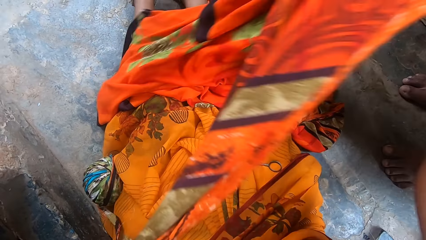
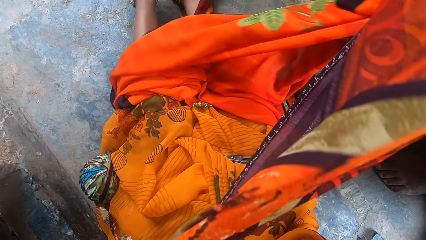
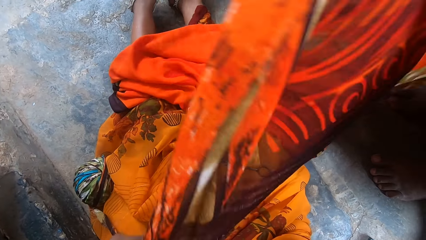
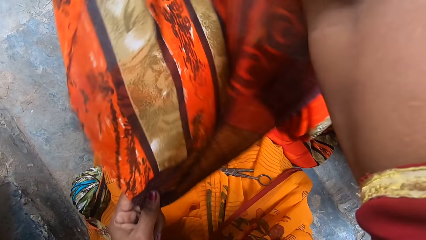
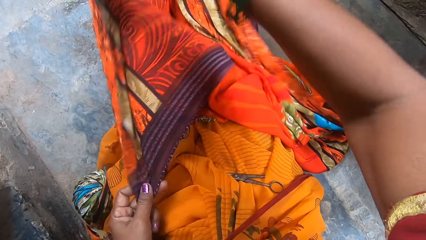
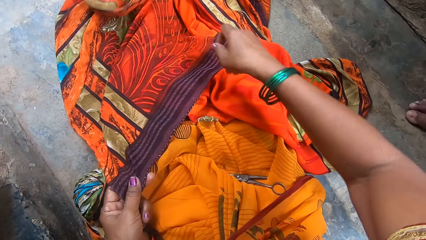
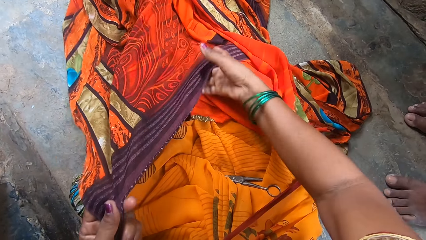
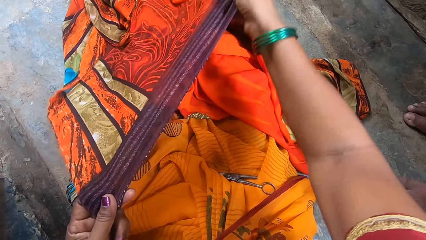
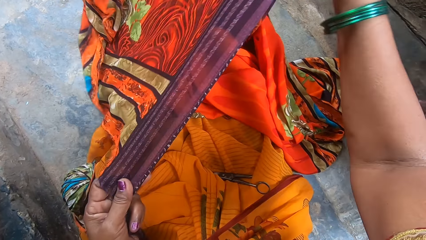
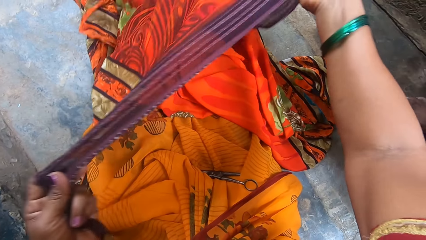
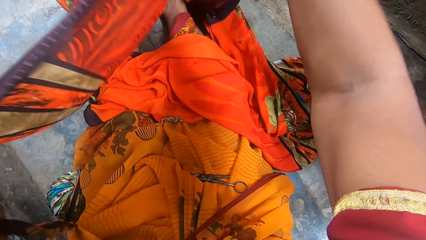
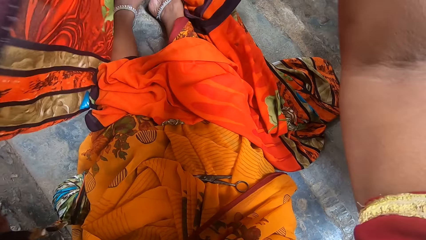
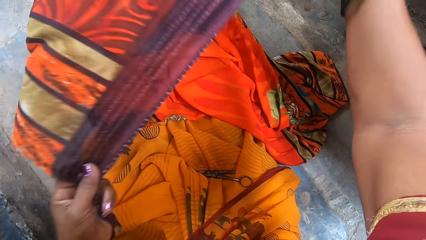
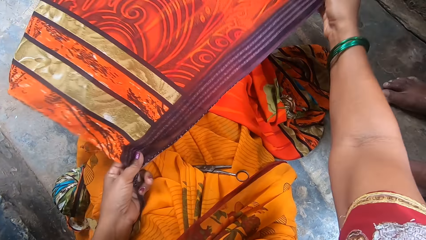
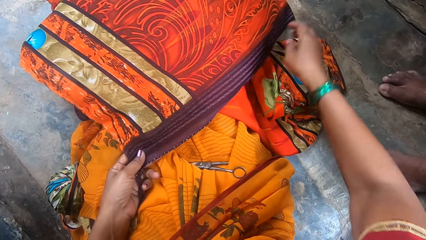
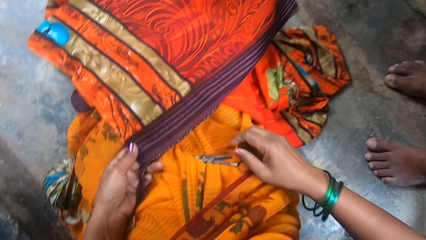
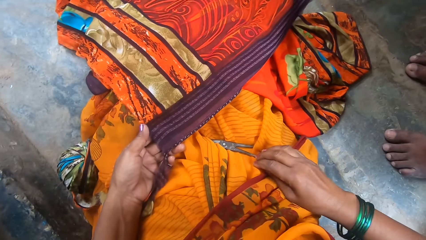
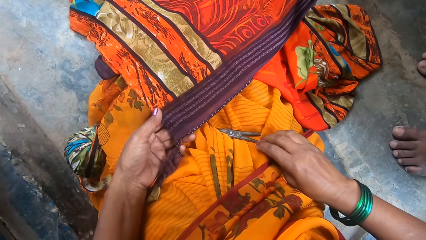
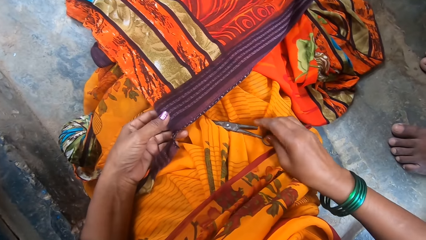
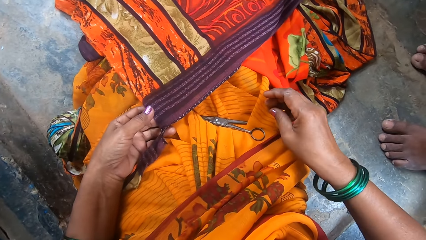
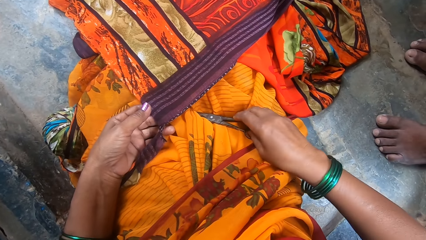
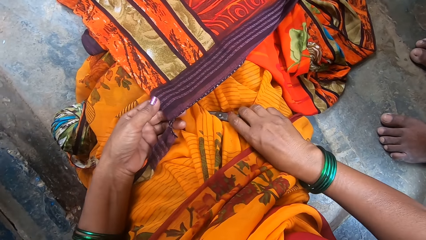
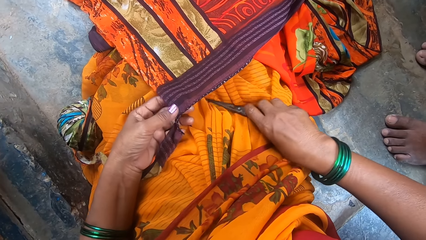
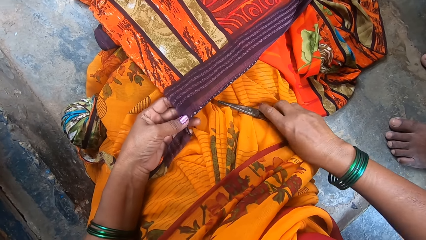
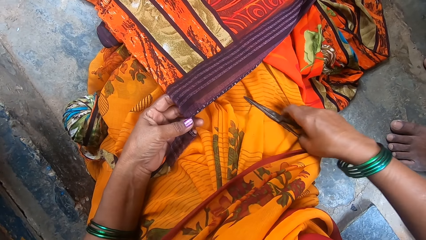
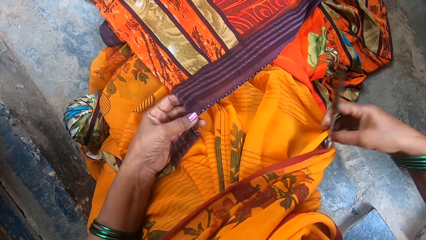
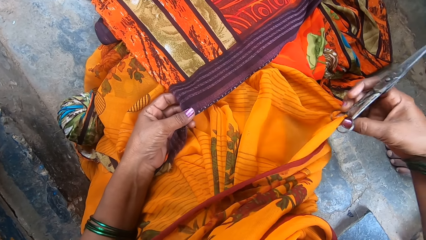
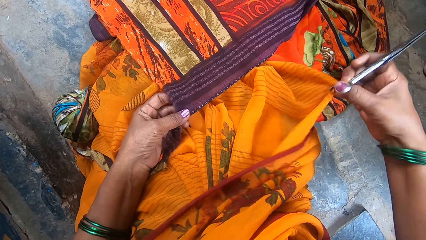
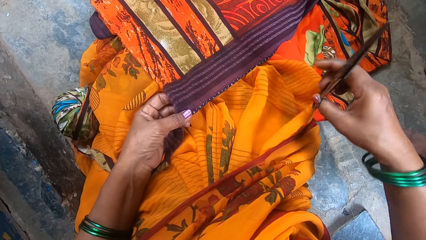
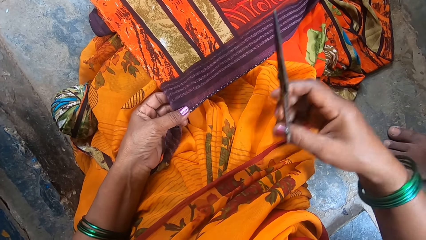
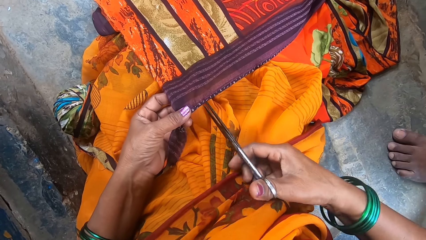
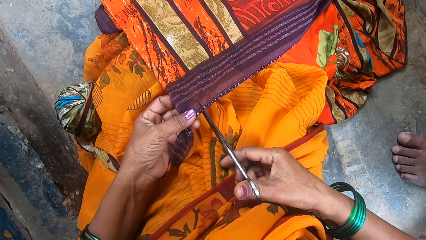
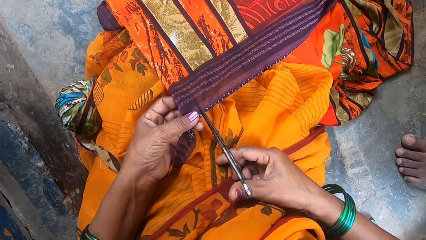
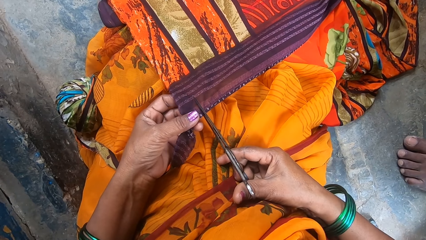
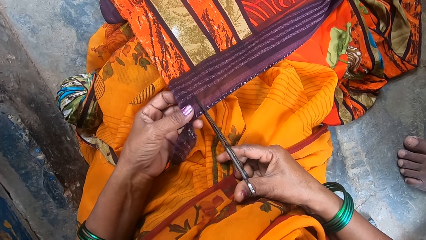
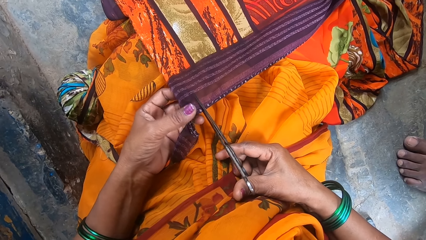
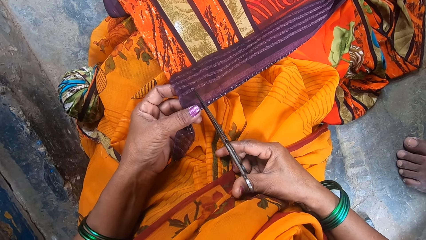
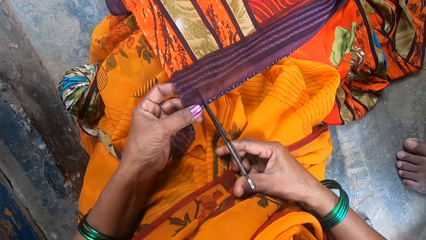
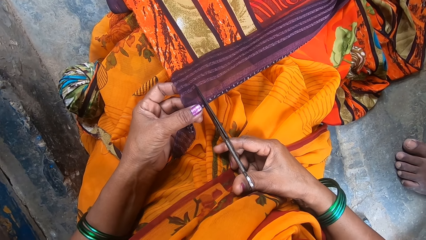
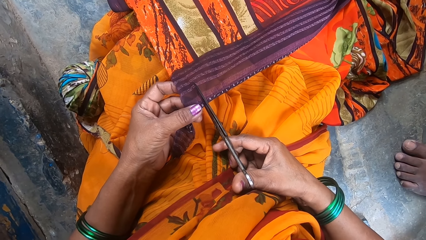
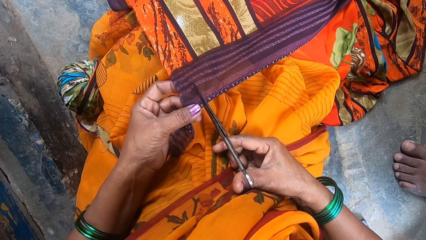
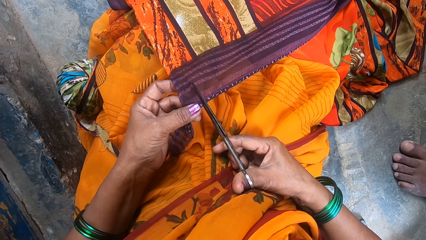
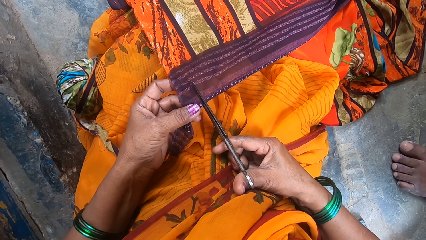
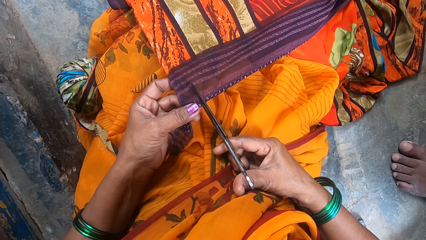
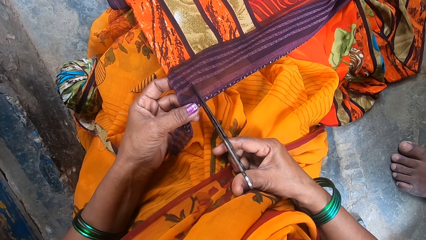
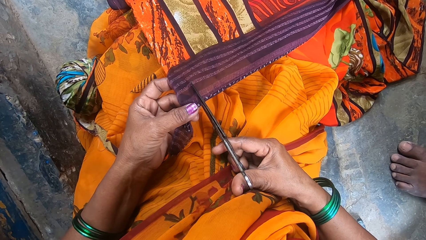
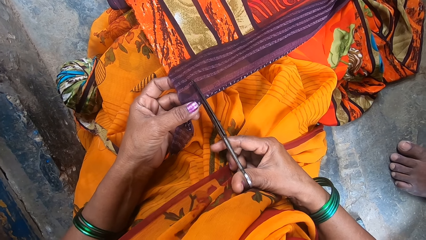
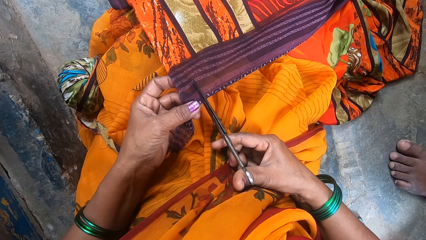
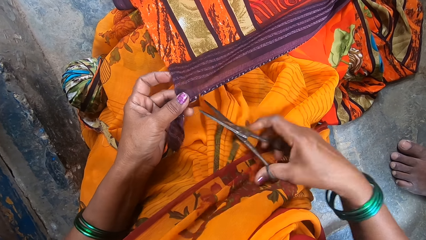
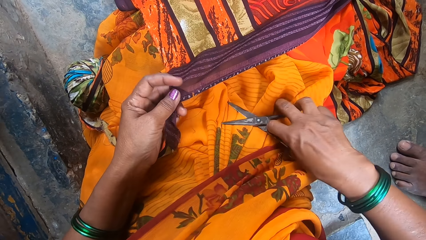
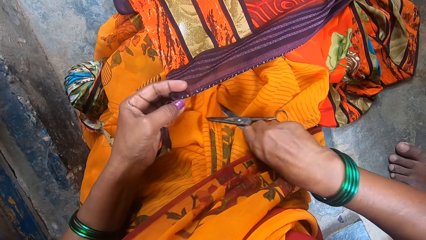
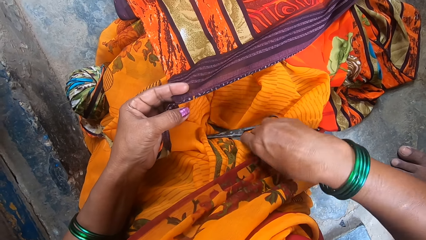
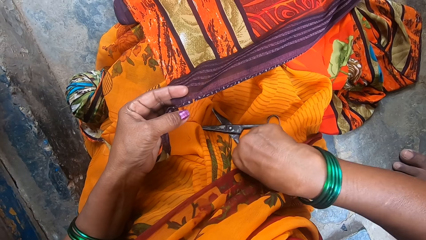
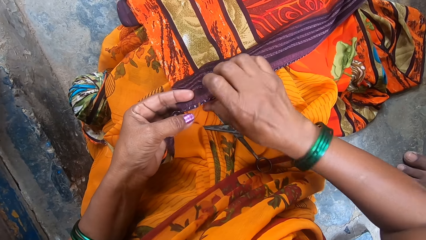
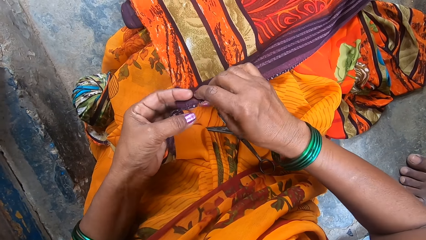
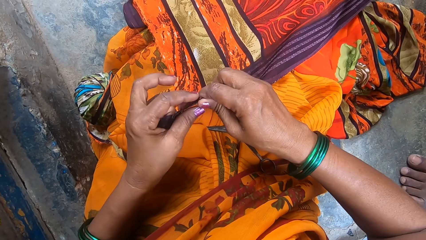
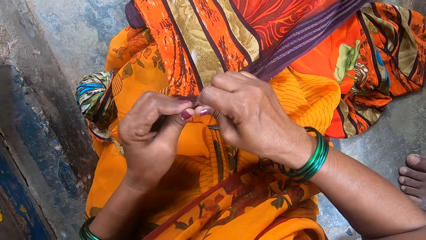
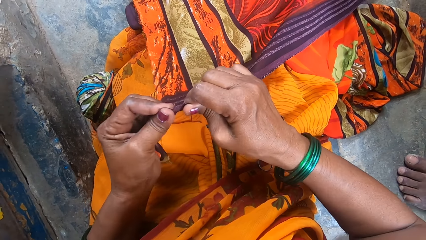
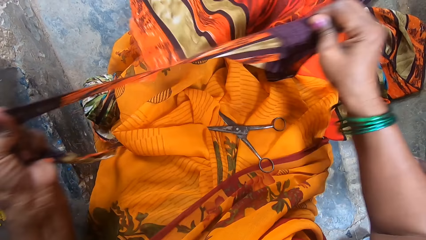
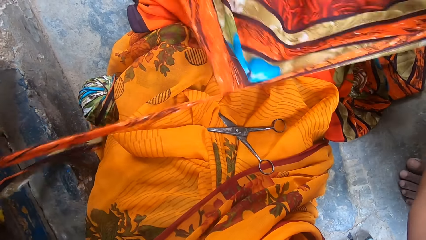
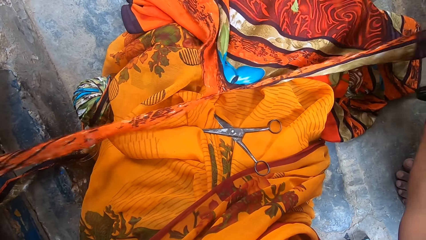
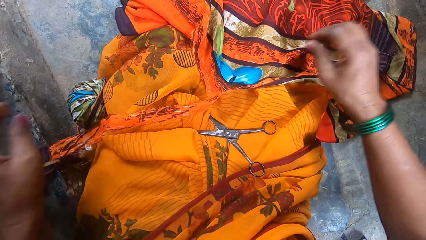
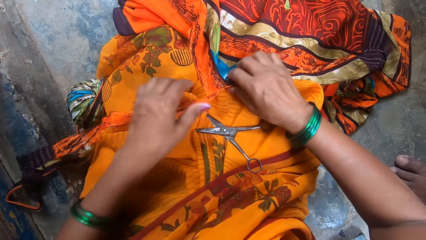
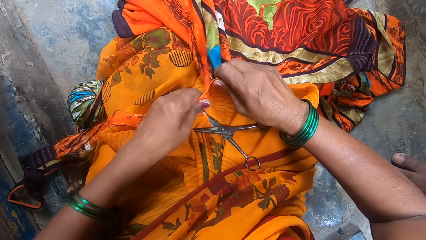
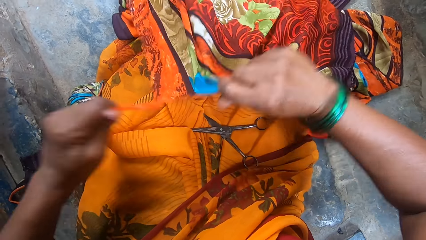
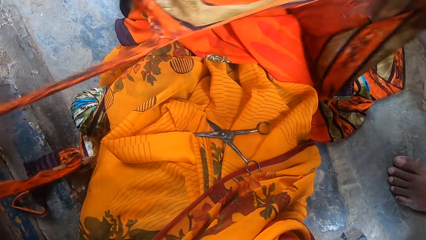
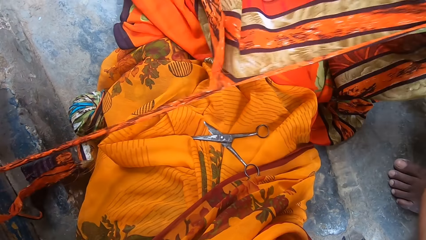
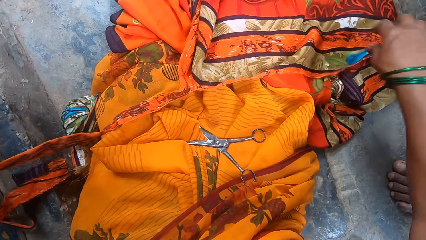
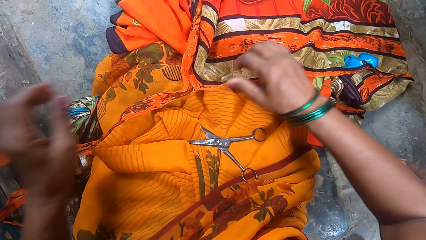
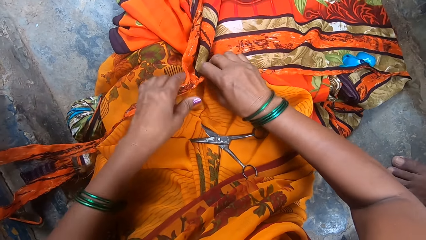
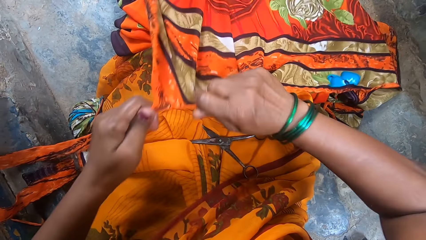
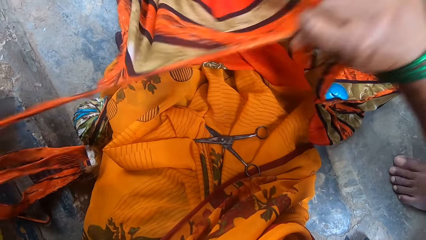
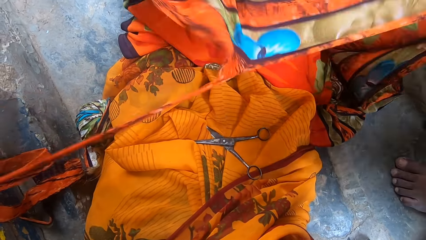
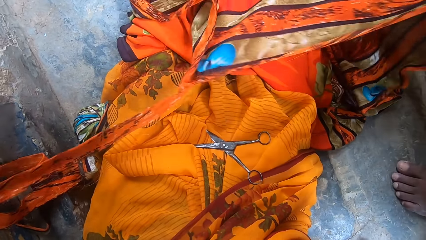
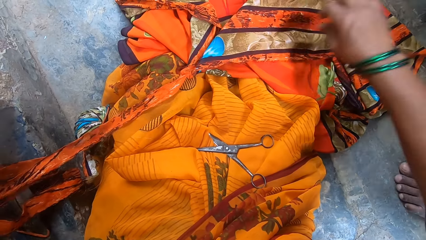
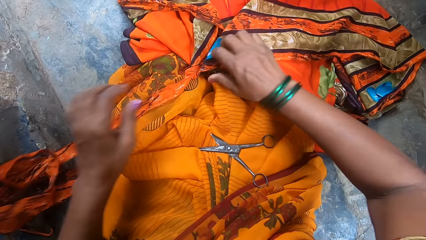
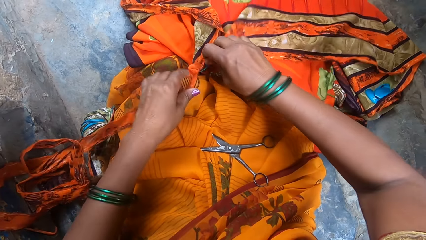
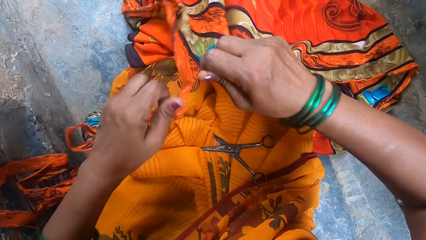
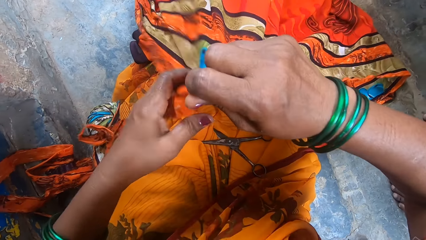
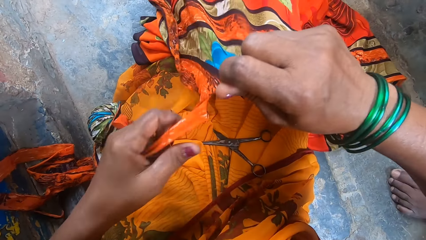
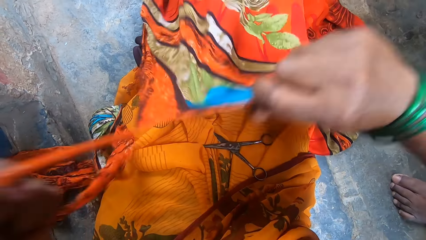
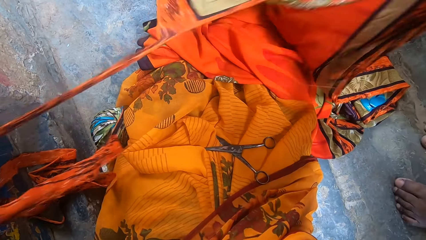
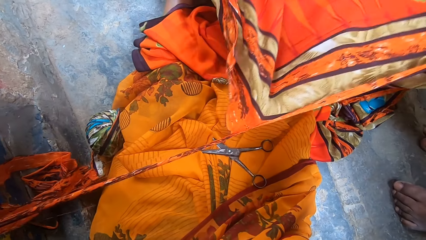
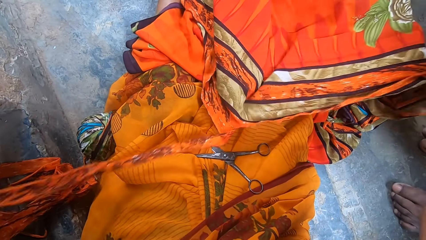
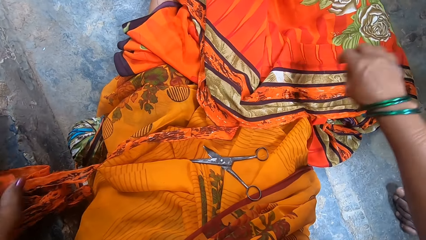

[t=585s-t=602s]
The camera wearer turns the fabric. She stretches the fabric and lifts the fabric upwards. She picks up a pair of scissors. She cuts the fabric with the pair of scissors. She puts the scissors on her thighs. She tears a piece of fabric with both hands.
